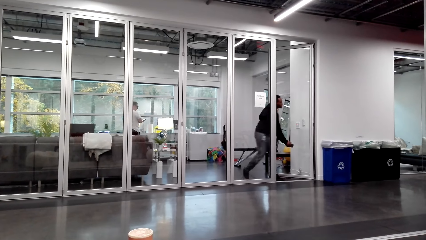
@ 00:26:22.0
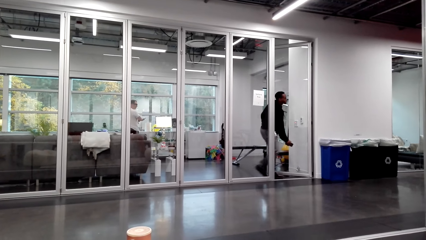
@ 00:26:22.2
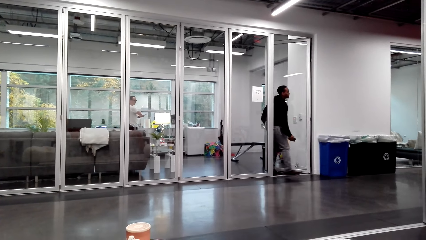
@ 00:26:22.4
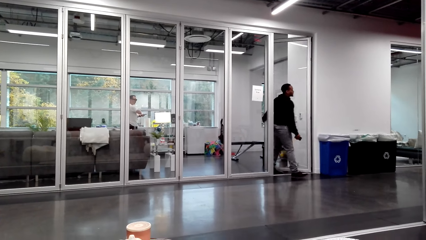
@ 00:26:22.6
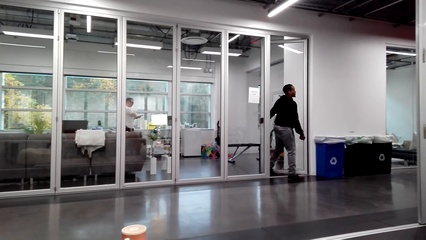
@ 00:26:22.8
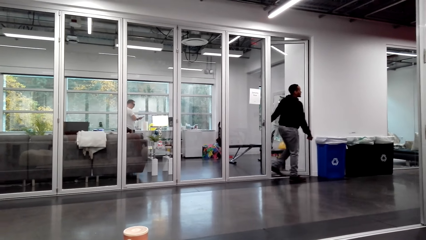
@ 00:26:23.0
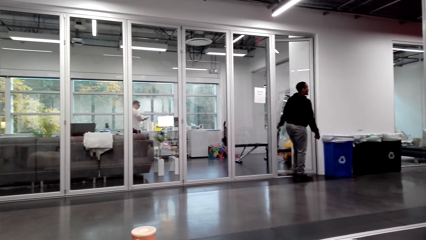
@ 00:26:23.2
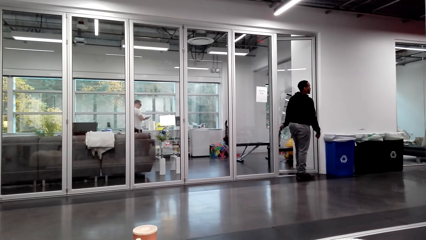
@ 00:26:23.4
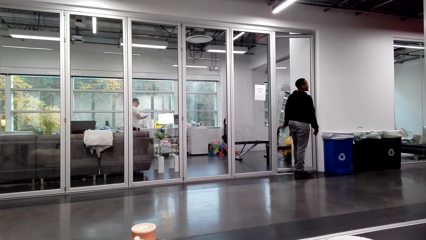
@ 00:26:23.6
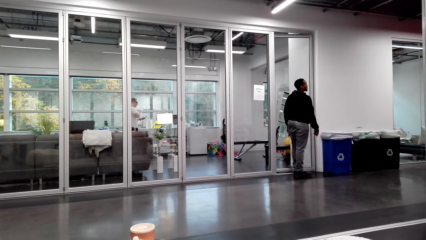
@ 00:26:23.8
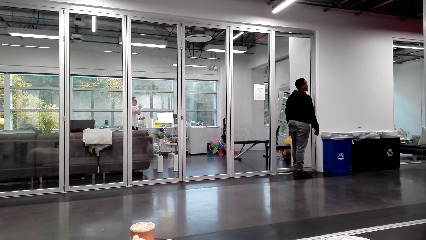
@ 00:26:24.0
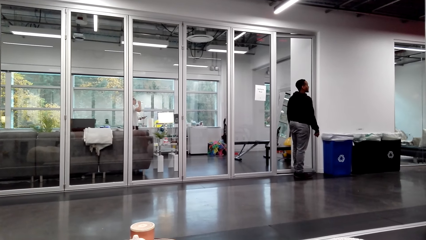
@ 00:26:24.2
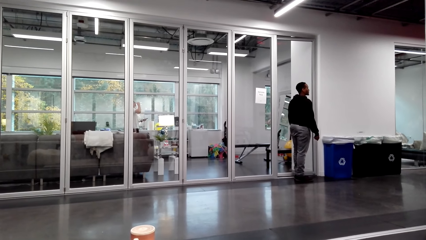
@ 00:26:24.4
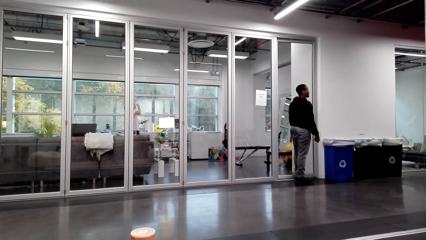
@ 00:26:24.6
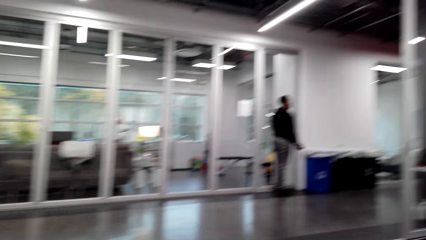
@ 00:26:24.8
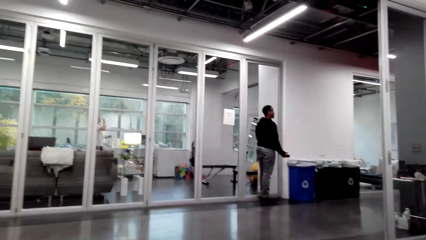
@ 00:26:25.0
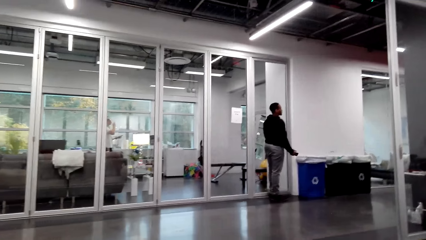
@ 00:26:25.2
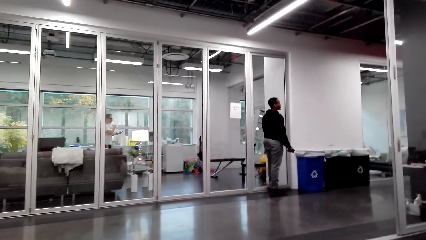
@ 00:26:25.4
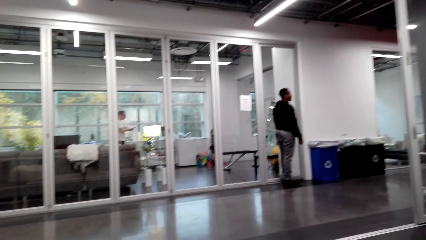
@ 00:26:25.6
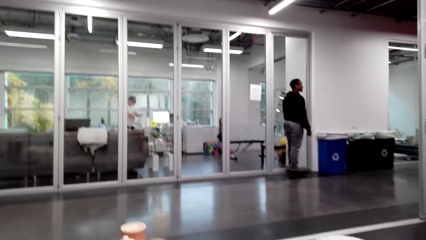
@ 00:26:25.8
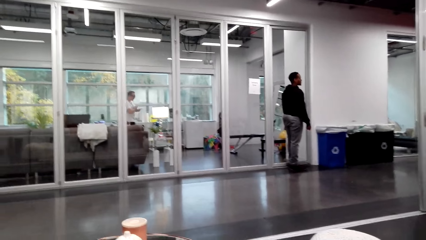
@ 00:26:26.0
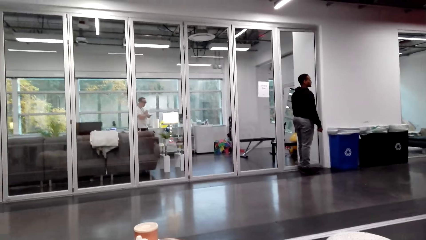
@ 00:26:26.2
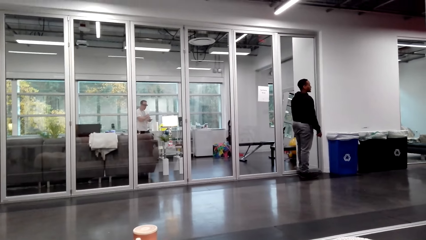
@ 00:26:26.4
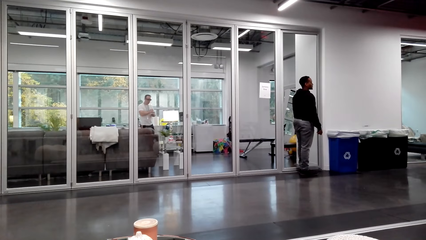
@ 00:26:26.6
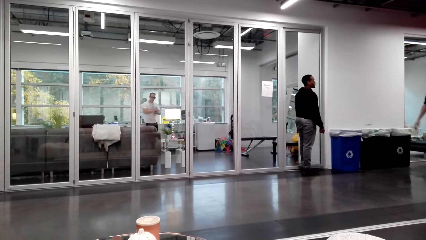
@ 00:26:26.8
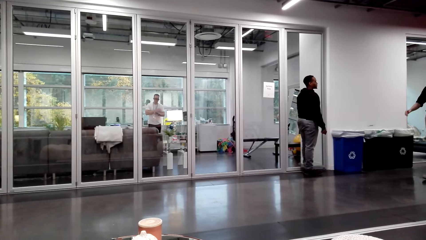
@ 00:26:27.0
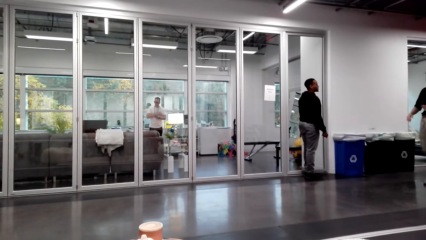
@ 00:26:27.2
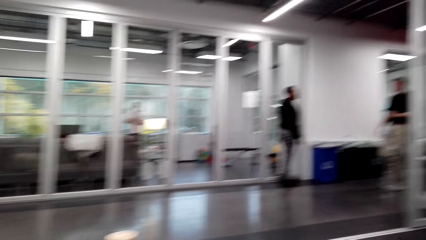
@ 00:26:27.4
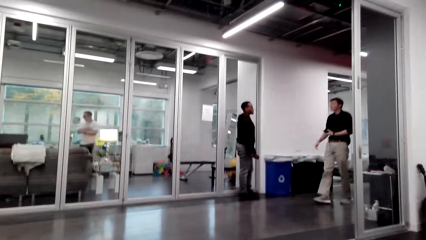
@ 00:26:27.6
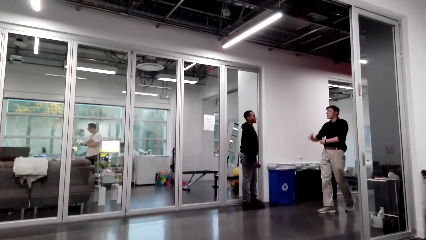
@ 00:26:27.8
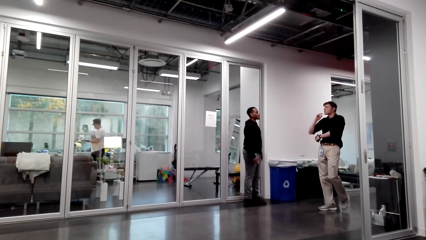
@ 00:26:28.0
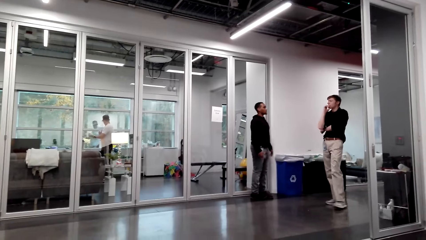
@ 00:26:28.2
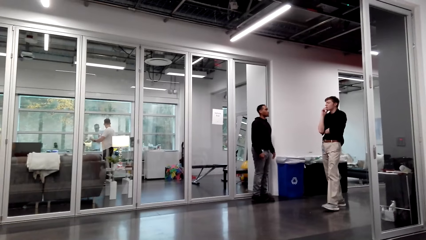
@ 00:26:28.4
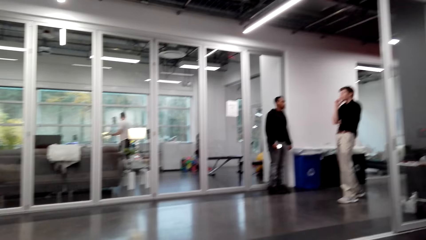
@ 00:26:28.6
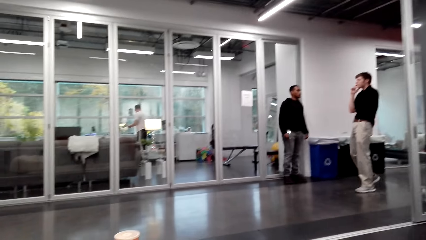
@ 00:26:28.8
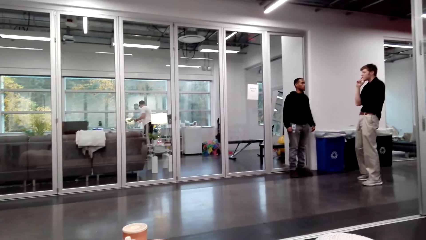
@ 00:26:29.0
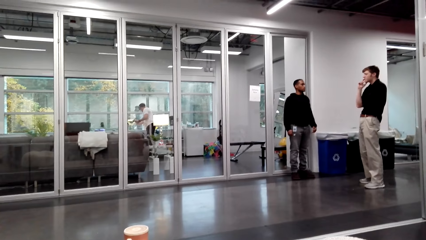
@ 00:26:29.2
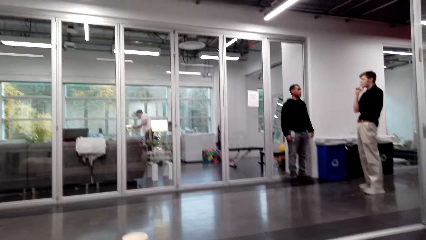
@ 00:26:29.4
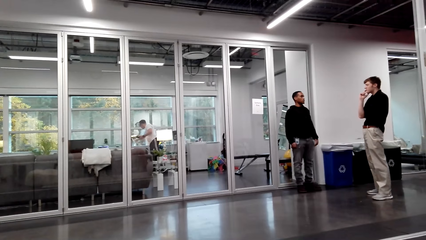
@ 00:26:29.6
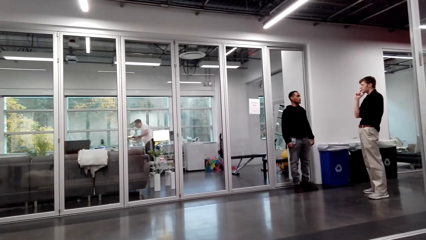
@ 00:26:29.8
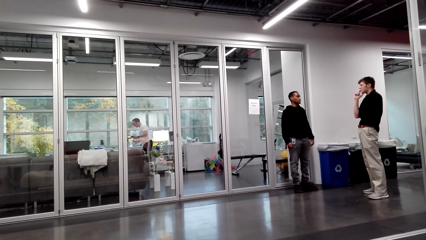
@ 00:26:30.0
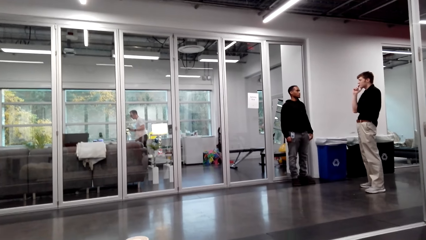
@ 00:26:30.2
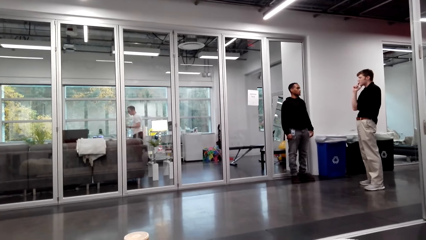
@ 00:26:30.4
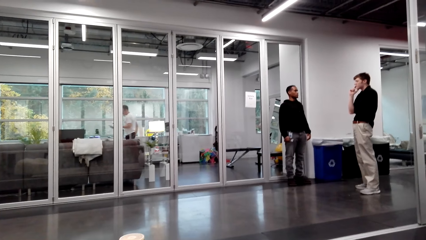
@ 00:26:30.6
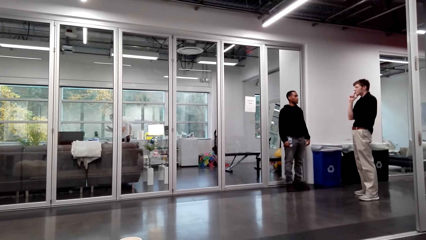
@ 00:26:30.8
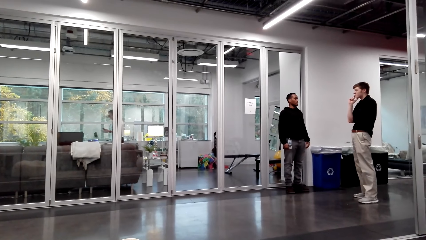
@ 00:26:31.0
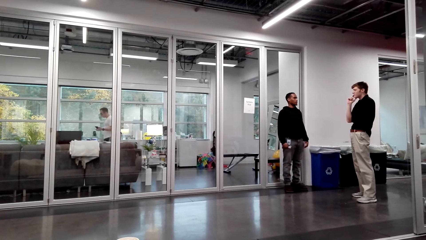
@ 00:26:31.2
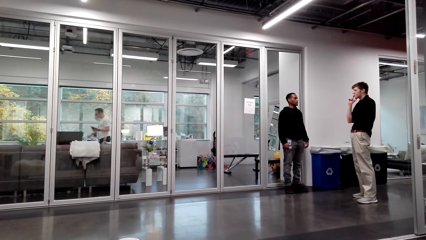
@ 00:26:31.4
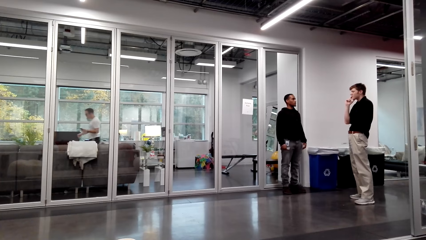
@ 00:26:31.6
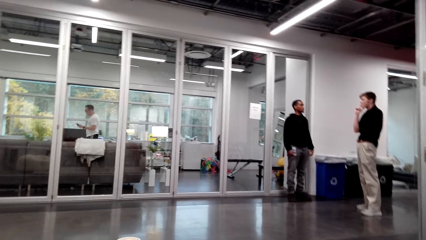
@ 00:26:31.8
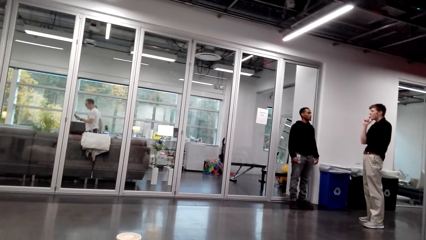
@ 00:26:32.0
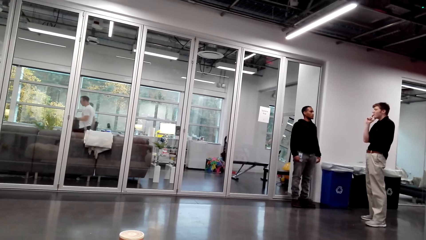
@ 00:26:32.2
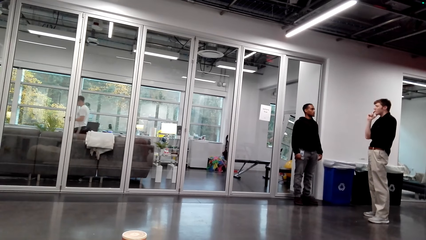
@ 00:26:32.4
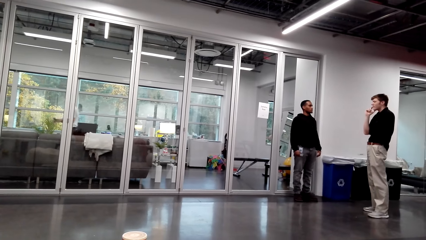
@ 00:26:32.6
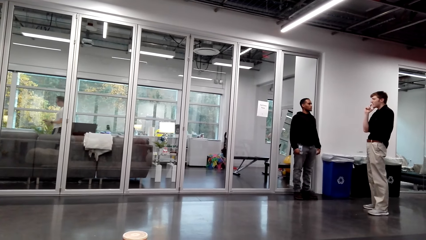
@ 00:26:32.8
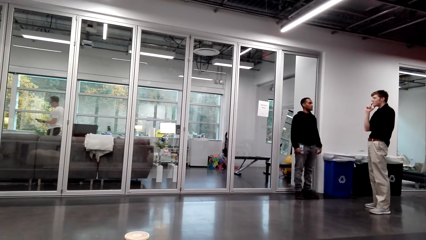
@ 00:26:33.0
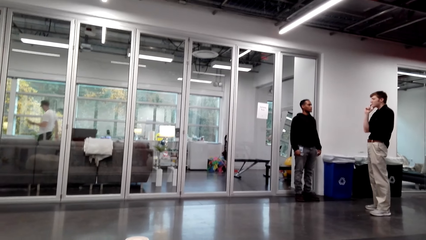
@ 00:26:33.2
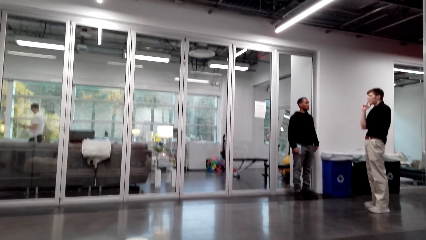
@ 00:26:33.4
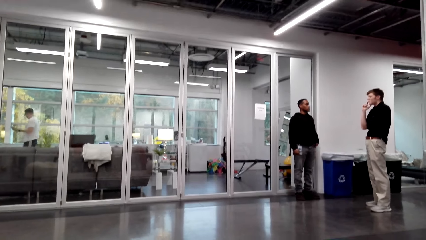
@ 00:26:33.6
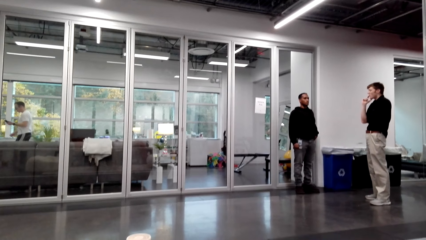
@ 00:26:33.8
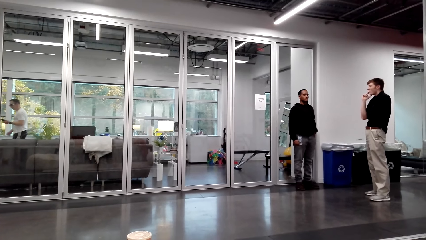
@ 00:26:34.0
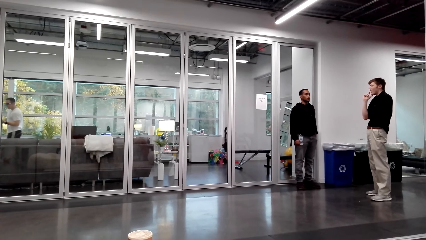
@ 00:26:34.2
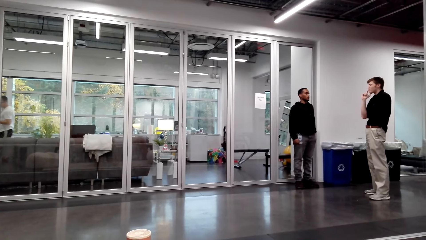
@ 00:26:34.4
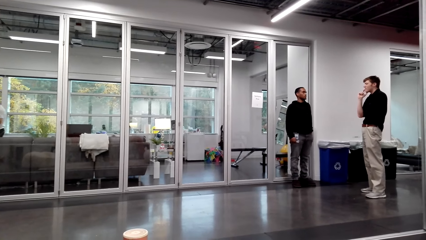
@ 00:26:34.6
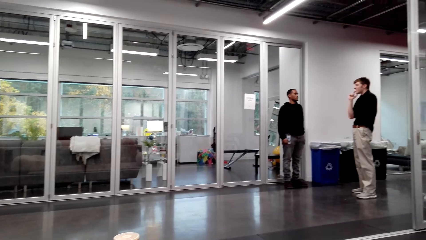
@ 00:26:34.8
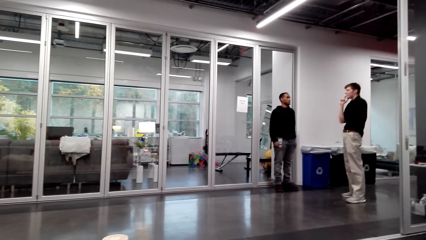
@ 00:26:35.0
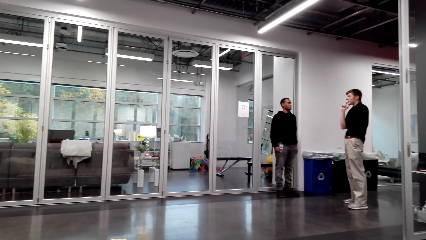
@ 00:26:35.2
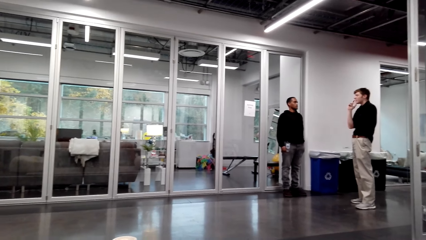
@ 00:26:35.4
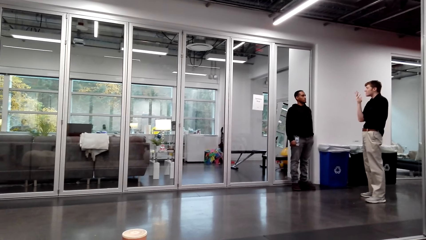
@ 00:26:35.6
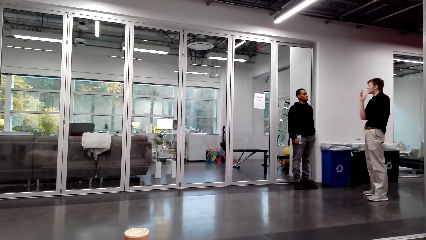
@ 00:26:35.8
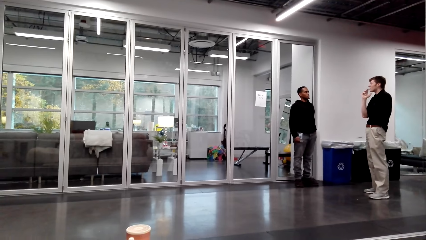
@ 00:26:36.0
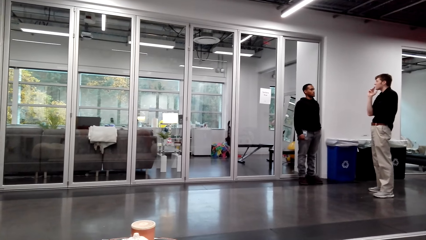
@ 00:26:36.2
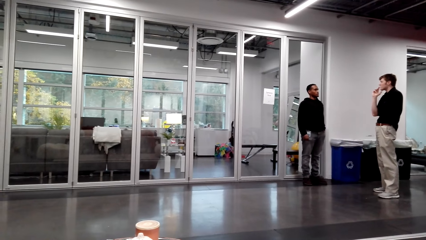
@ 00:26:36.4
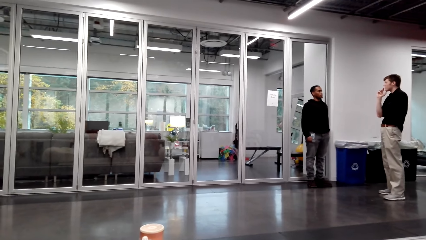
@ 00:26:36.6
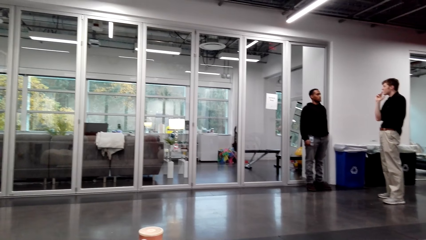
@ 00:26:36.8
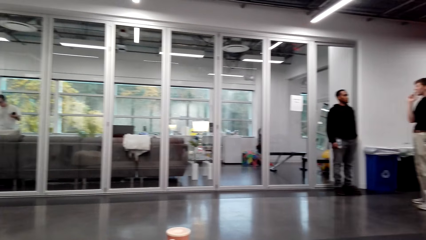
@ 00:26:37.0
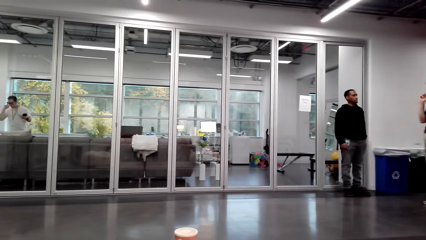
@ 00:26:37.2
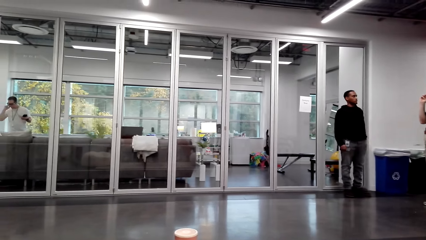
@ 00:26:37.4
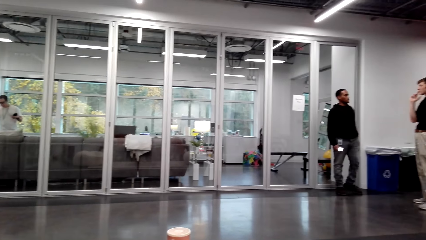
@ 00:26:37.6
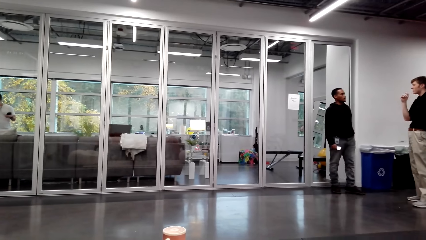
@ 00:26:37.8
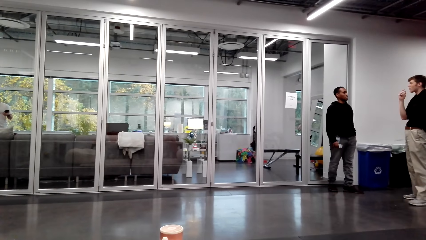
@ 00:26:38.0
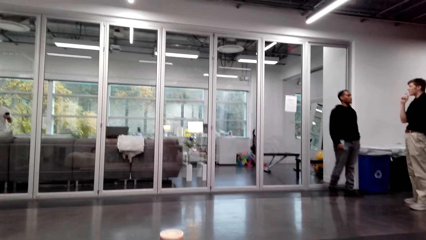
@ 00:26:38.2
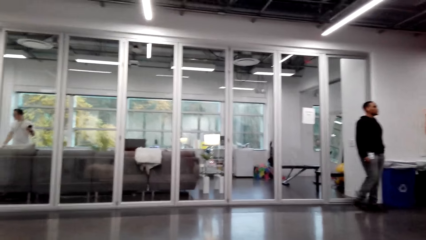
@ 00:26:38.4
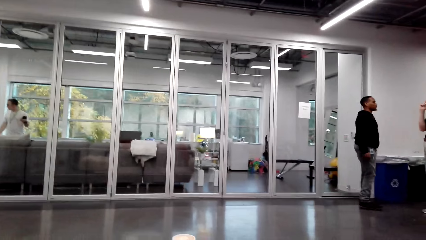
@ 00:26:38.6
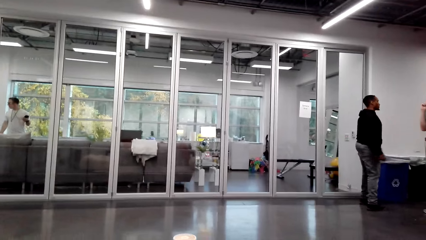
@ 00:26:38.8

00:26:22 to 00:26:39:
A person talks to another person. The other person moves around. The camera wearer talks.
